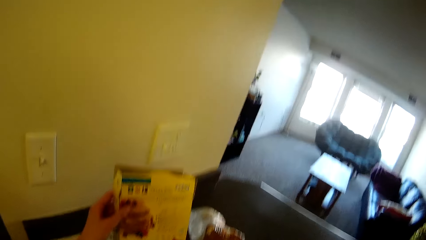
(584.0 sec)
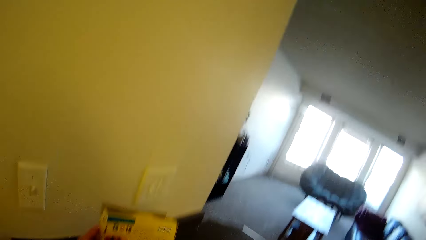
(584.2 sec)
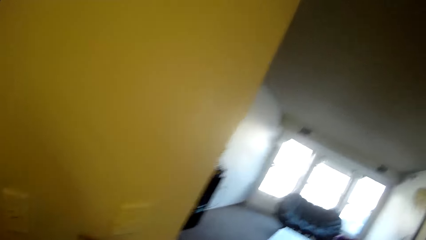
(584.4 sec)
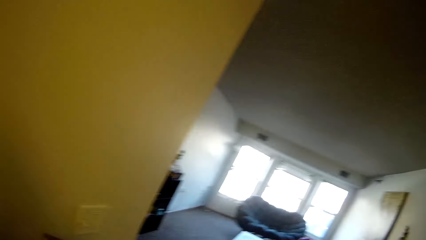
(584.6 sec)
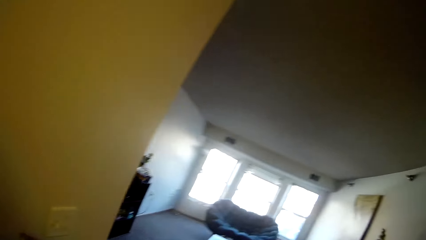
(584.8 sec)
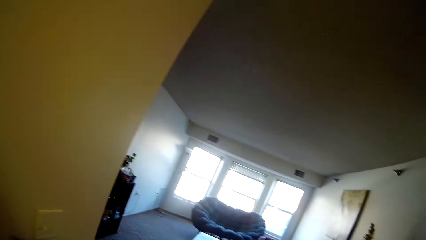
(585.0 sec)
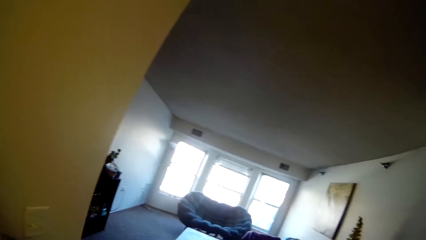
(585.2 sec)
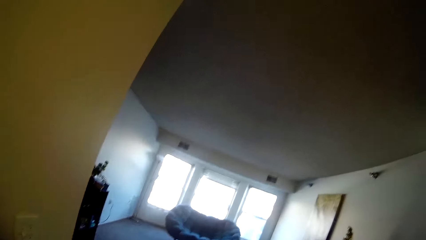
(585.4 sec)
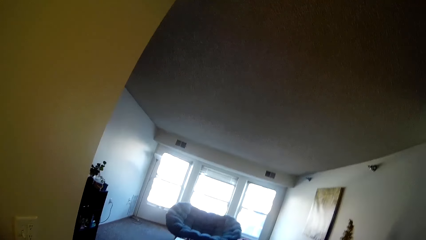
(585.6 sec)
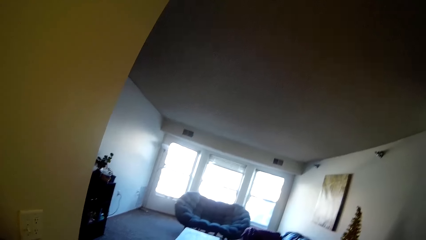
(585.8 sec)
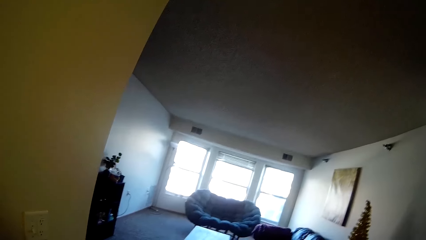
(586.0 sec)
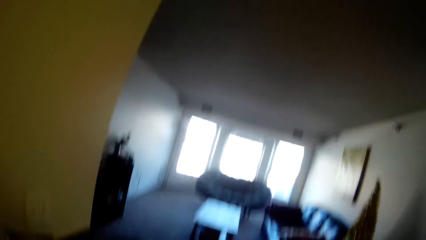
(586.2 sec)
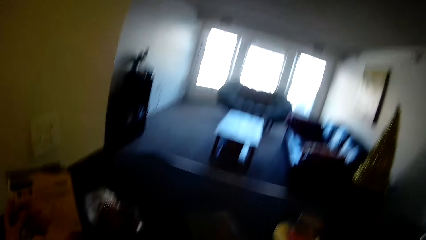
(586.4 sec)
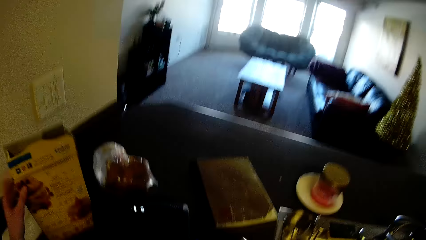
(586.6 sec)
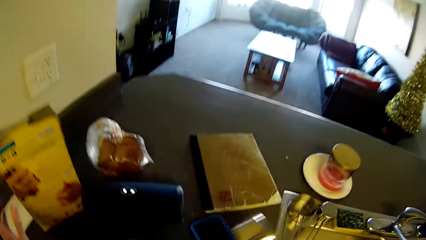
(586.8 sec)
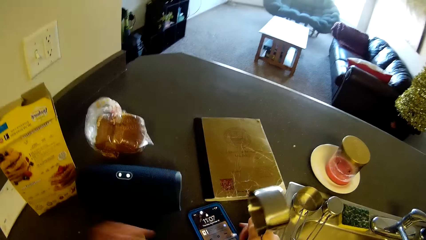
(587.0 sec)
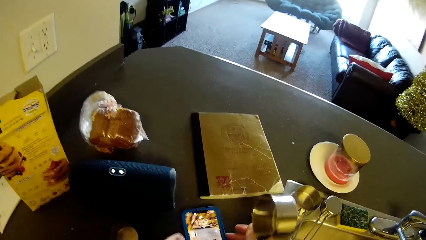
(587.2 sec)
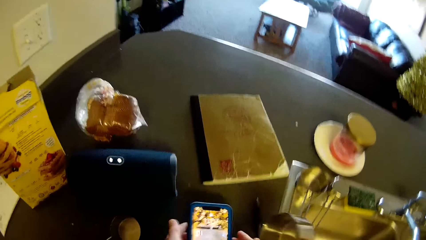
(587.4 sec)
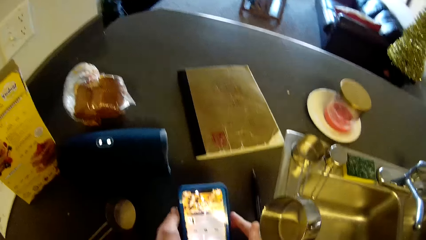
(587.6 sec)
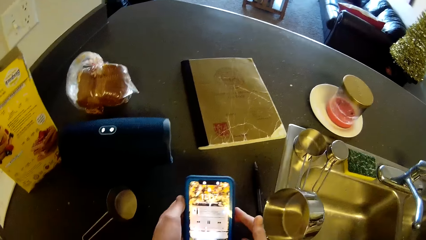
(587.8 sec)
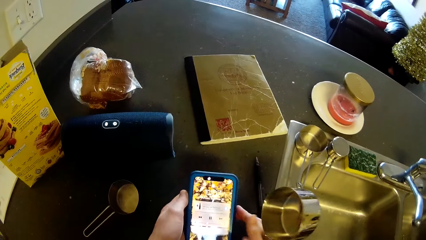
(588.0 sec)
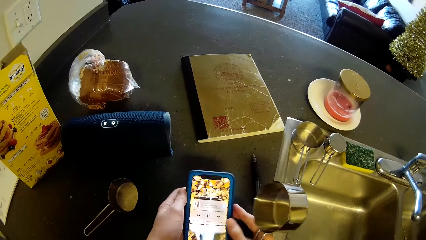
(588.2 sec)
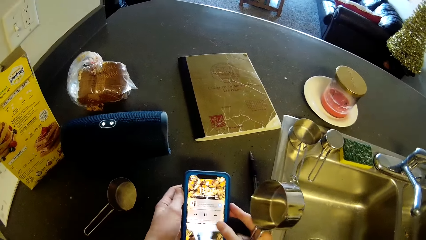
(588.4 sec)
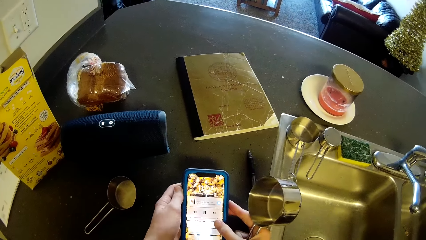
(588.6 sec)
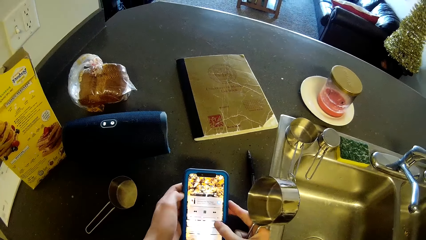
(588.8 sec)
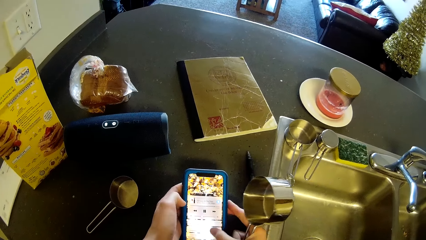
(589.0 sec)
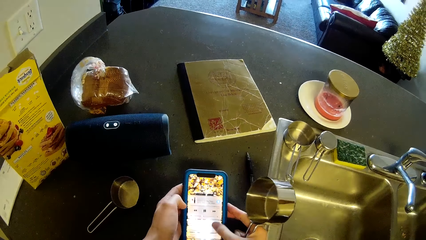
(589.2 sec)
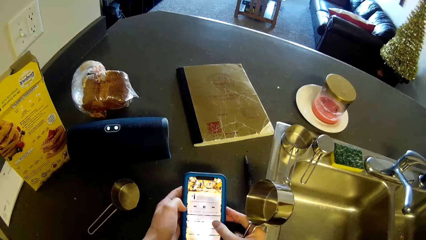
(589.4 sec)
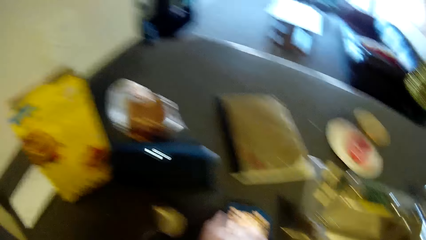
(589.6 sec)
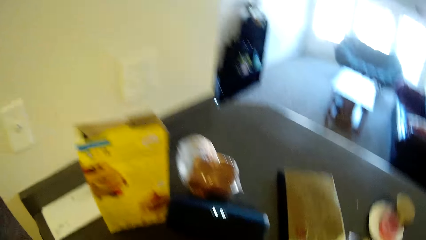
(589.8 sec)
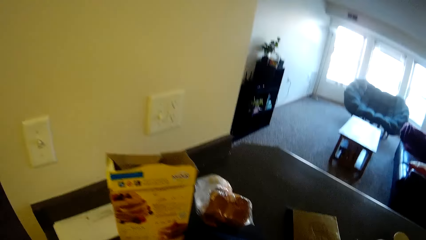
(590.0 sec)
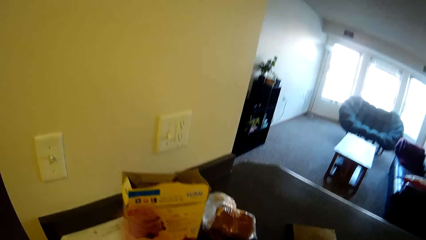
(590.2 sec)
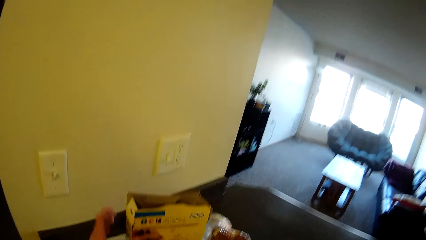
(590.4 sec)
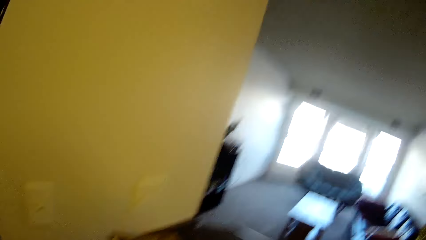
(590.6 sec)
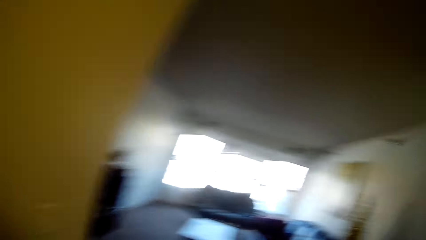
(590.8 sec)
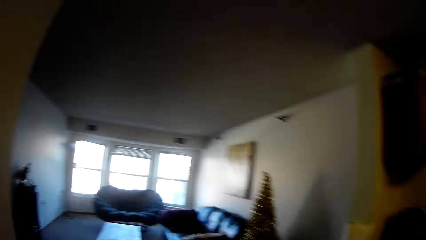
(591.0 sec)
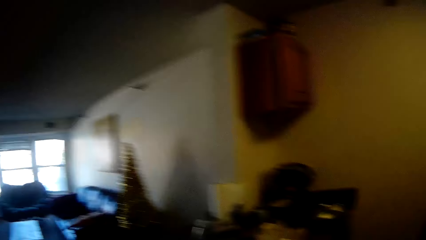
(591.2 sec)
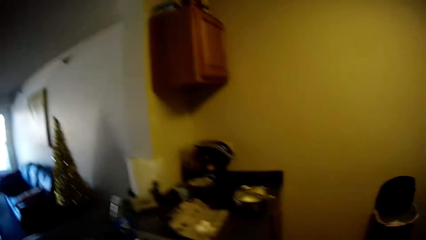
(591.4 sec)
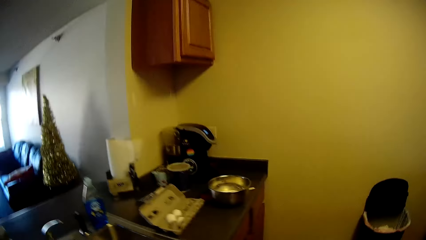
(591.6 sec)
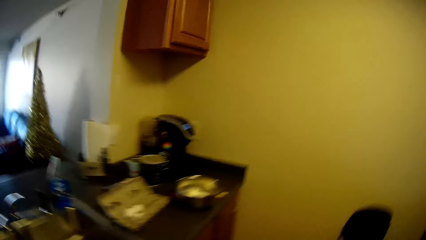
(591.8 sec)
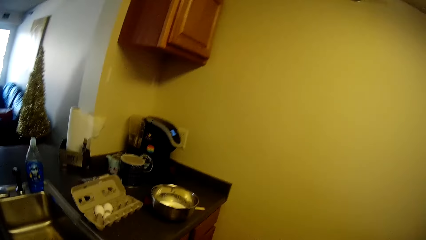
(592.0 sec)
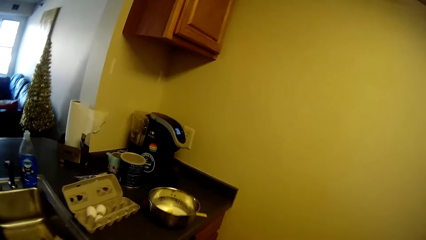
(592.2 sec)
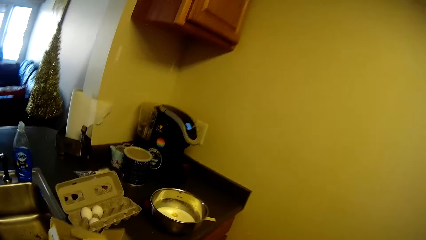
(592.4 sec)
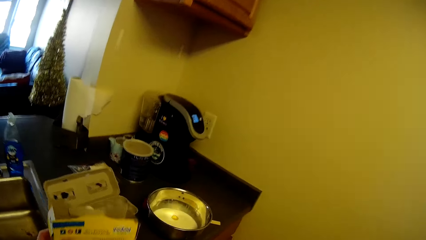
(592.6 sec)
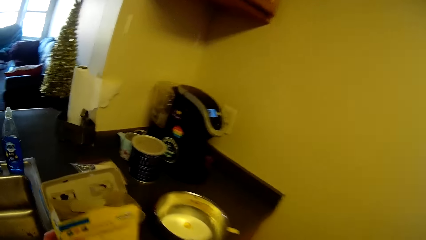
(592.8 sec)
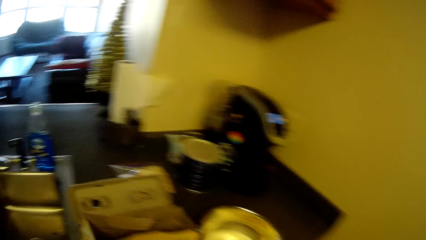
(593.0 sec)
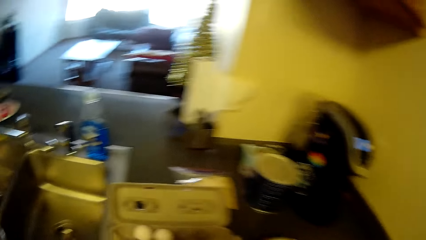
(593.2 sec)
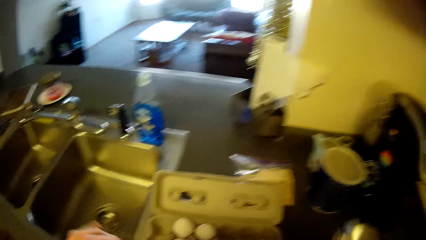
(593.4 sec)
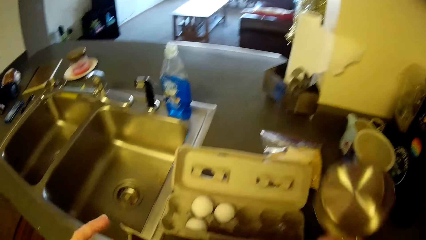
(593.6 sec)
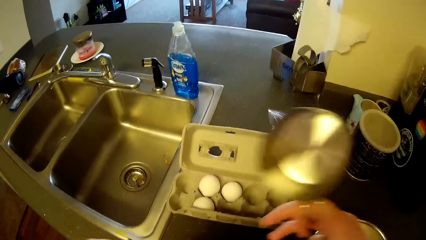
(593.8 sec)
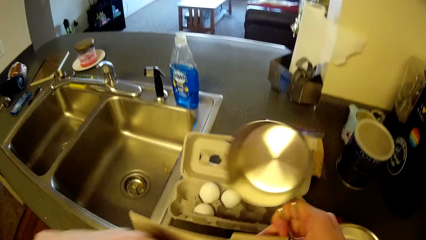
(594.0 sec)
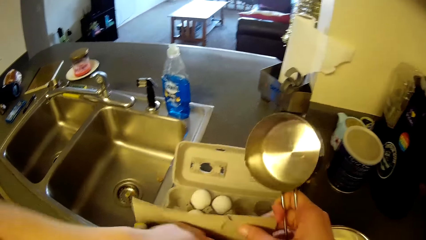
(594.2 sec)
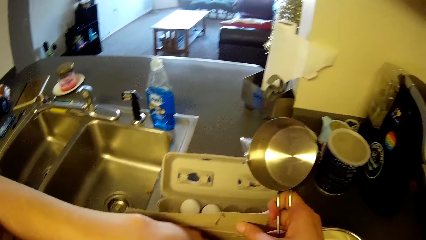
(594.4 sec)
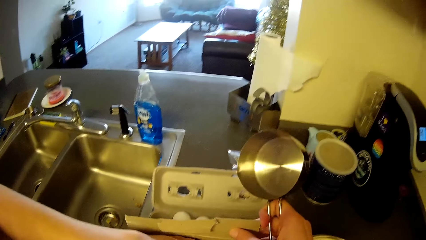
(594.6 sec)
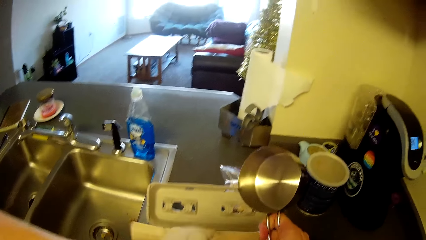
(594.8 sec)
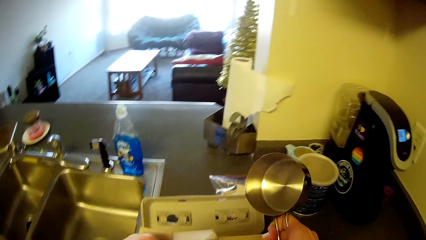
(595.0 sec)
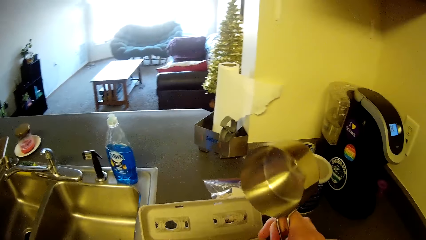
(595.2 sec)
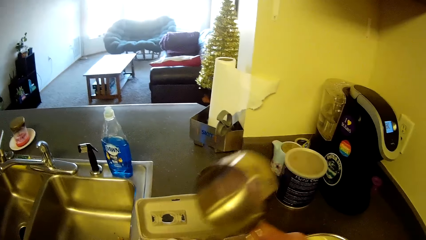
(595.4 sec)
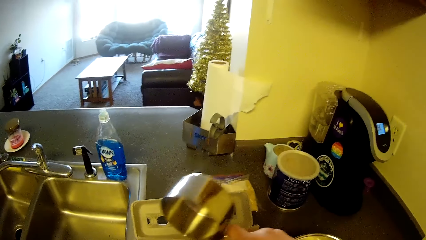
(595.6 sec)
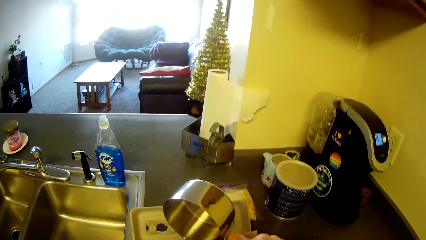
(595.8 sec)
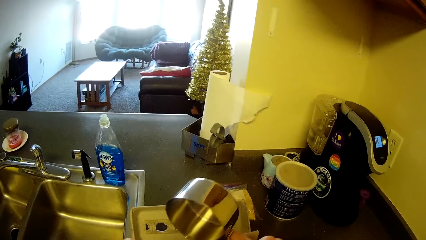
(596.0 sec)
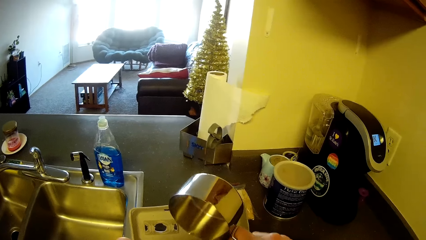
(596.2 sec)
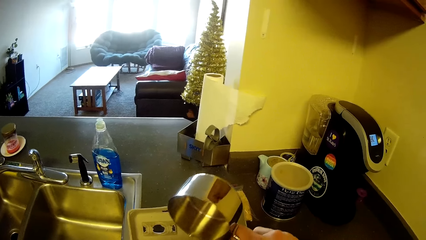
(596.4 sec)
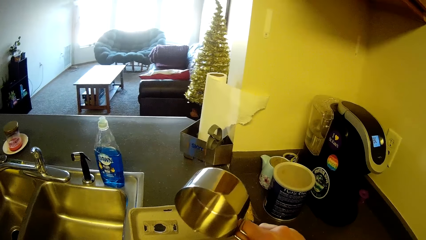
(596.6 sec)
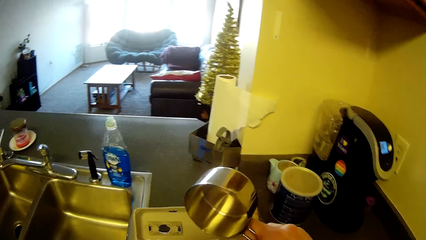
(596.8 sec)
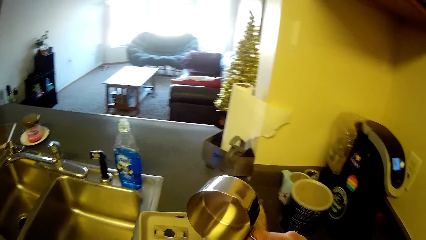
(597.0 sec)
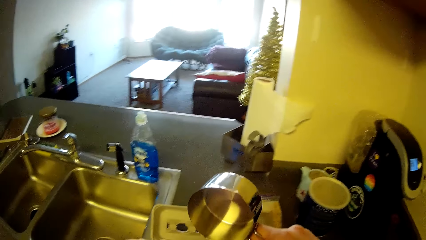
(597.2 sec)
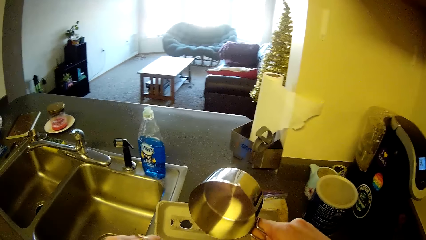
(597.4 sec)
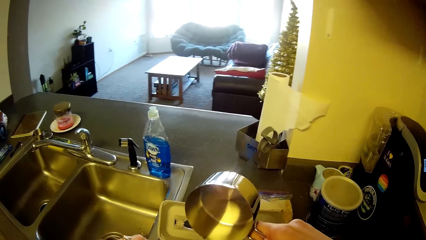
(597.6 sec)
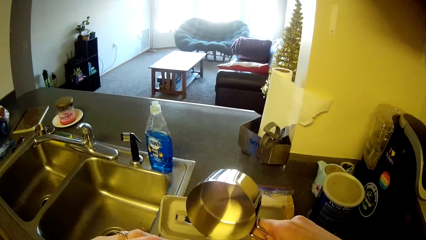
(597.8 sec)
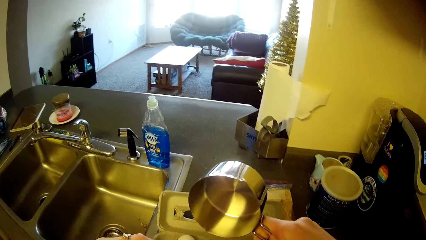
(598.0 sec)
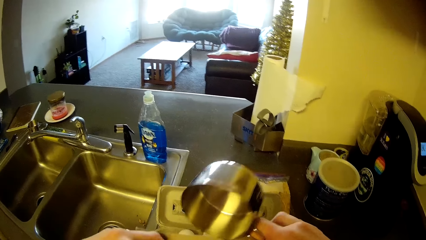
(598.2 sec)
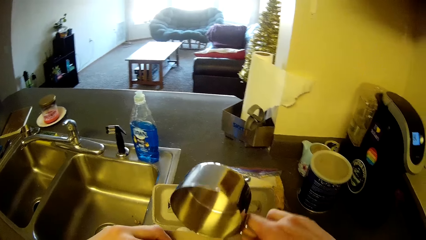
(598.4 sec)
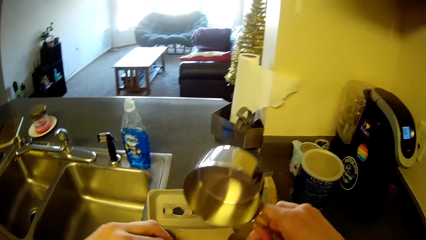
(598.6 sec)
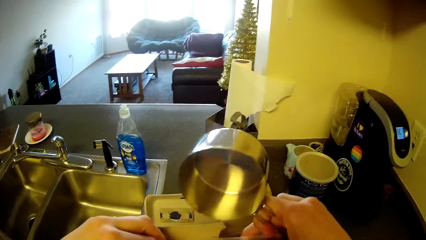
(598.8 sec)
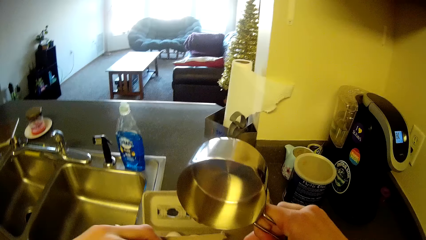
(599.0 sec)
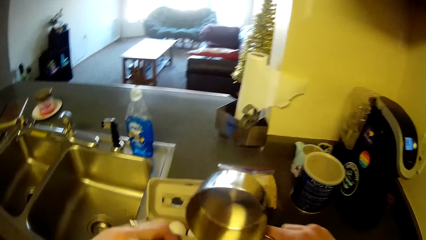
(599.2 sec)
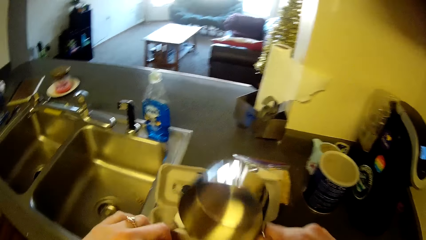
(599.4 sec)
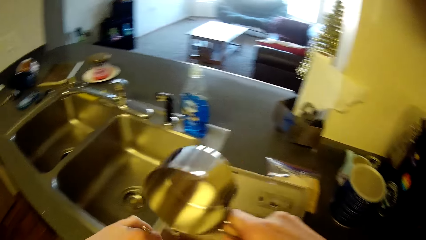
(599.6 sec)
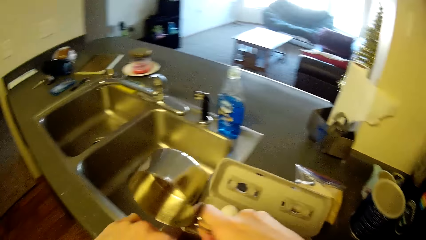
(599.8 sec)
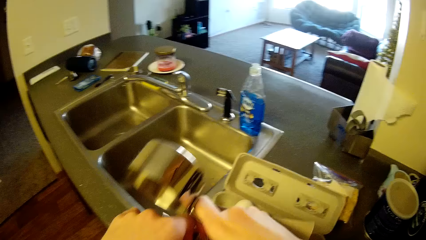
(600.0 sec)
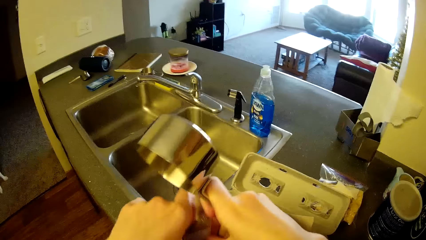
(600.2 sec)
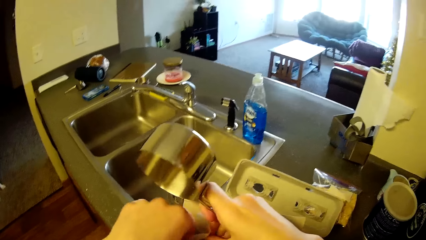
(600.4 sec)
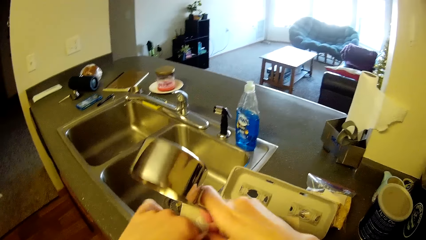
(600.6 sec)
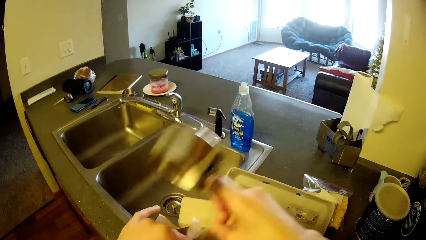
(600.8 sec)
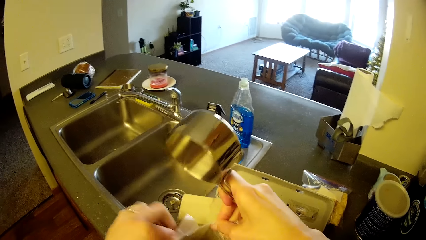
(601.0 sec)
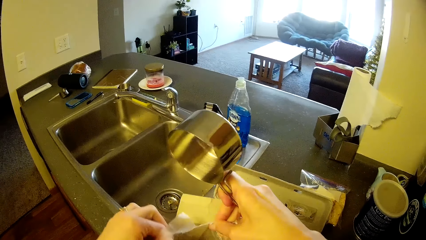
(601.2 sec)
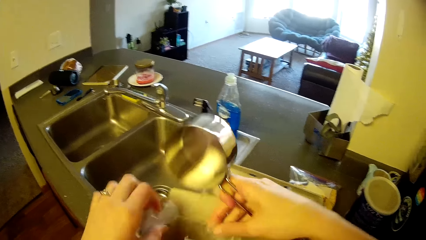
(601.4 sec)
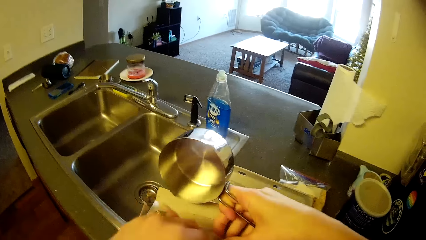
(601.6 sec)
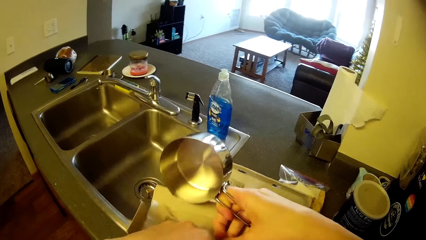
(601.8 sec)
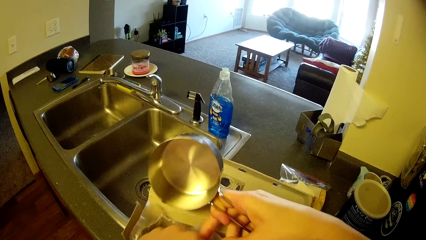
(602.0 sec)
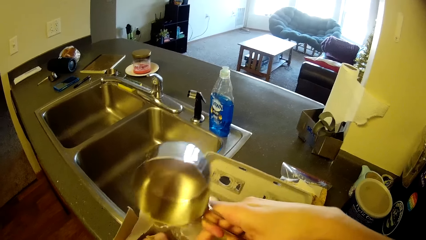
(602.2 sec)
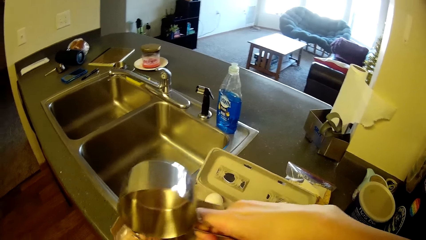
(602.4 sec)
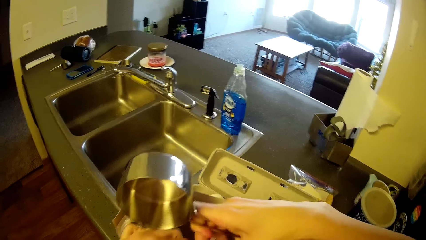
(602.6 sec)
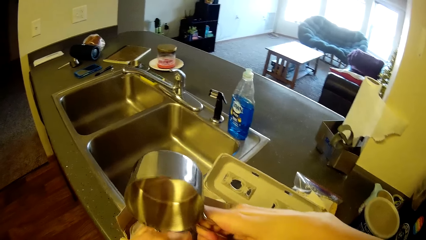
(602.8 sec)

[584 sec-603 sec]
The camera wearer looks towards a sitting area. She holds a measuring stainless cup with her right hand. She picks up a phone from the slab. She presses the phone. She picks up the cereal box. She carries the carton of pancakes from the slab. She walks towards the packet of eggs on the slab. She drops the carton of pancakes on the slab. She raises the stainless measuring cup. She opens the carton of pancakes with both hands.
